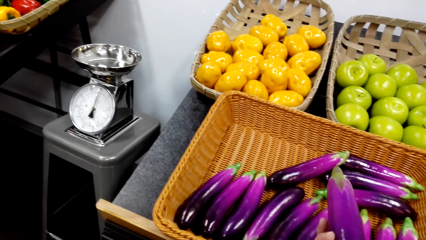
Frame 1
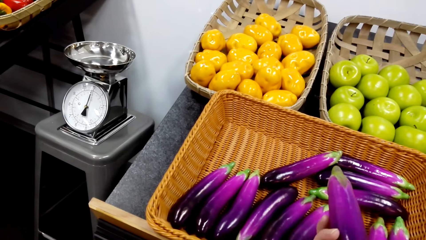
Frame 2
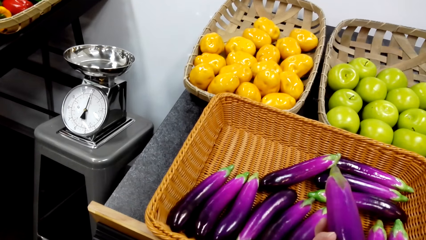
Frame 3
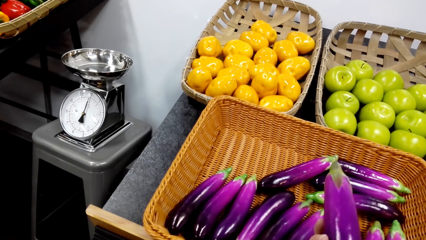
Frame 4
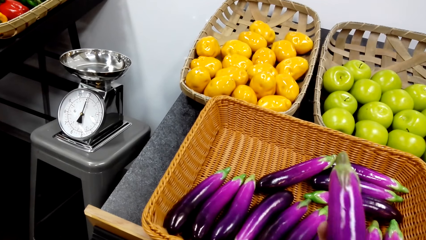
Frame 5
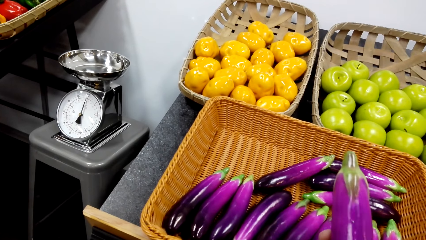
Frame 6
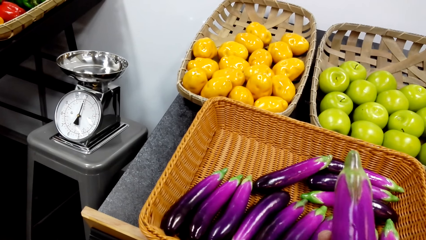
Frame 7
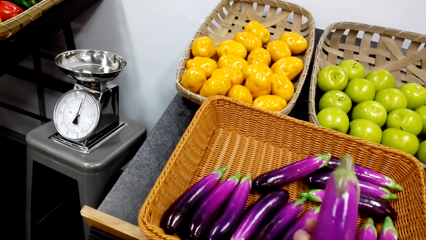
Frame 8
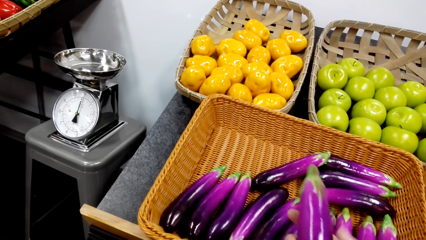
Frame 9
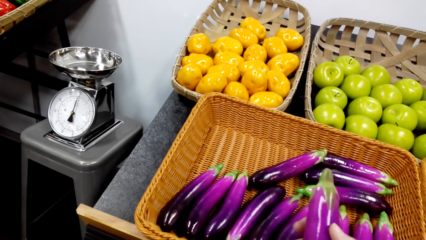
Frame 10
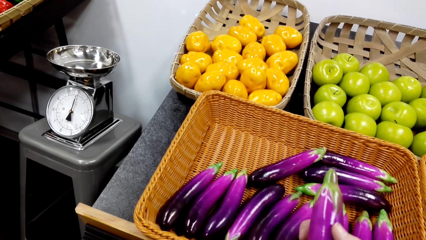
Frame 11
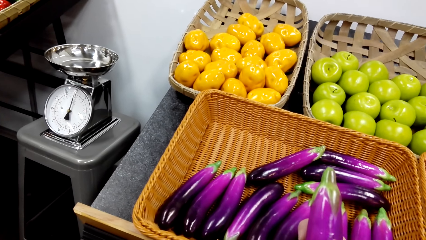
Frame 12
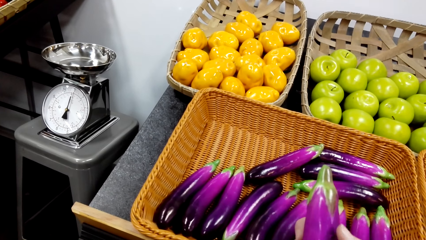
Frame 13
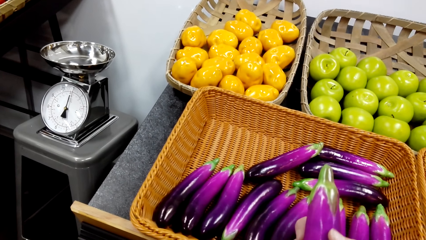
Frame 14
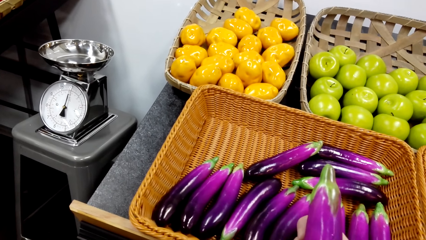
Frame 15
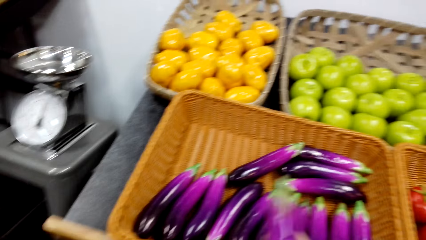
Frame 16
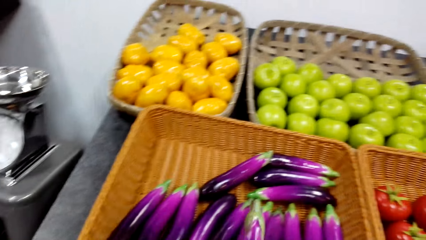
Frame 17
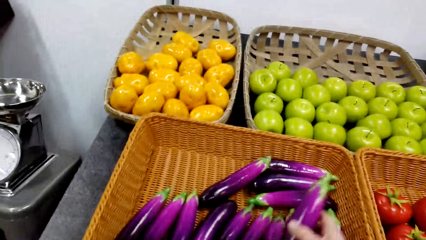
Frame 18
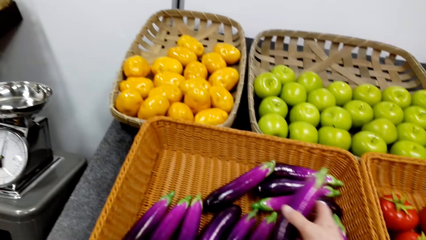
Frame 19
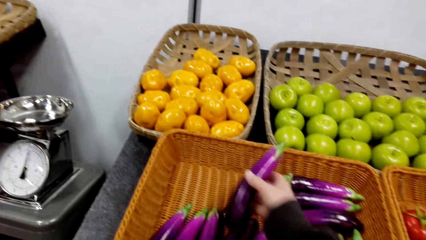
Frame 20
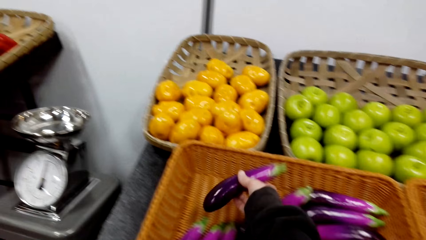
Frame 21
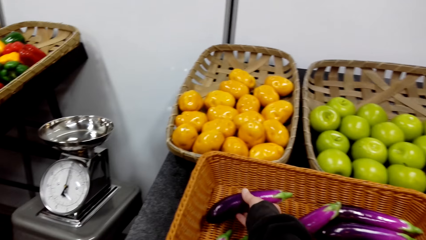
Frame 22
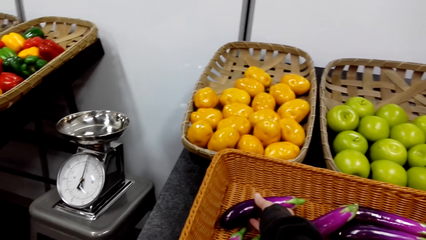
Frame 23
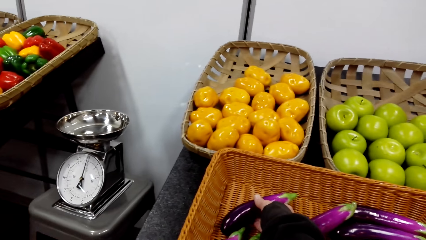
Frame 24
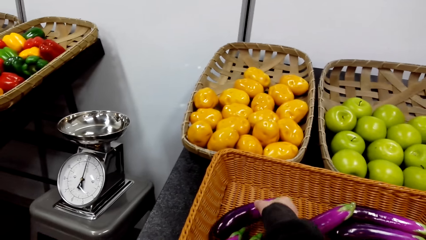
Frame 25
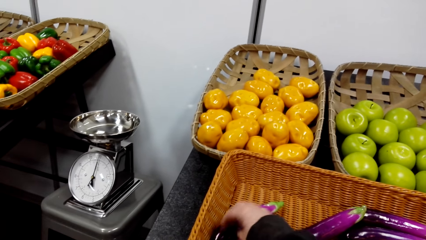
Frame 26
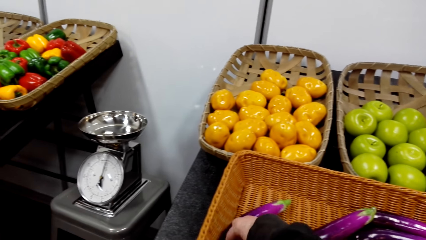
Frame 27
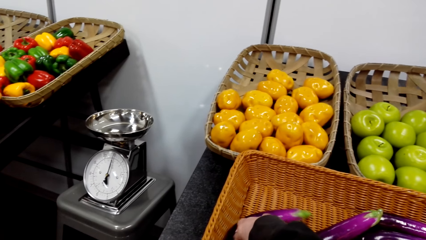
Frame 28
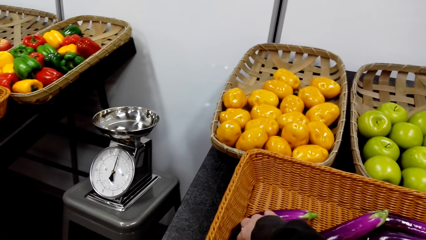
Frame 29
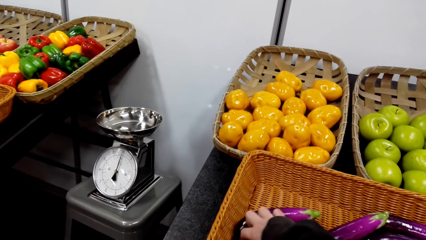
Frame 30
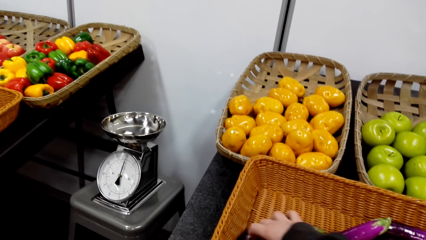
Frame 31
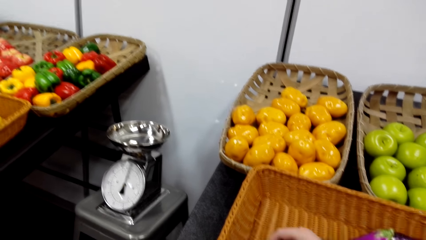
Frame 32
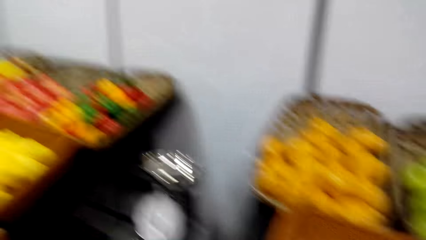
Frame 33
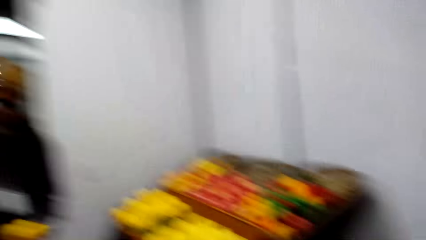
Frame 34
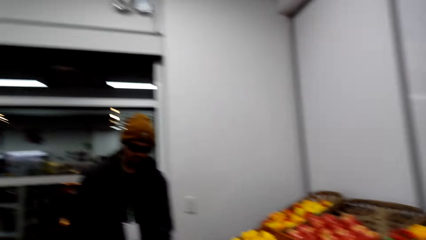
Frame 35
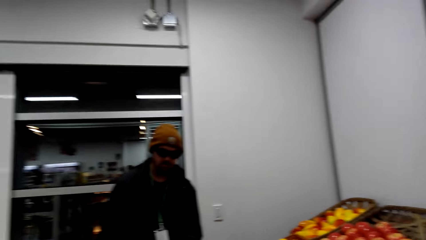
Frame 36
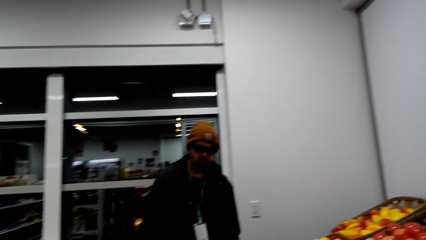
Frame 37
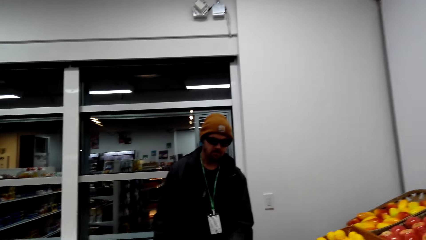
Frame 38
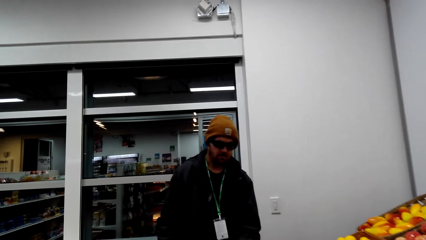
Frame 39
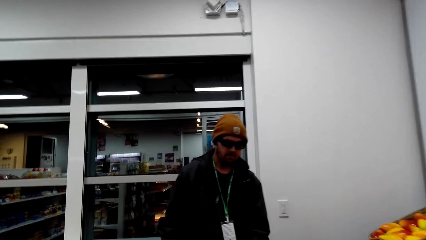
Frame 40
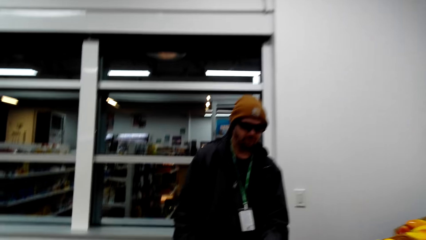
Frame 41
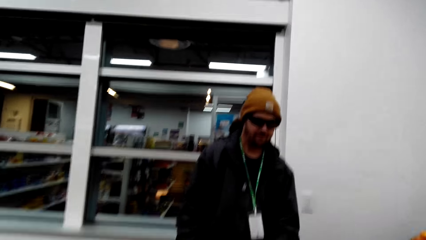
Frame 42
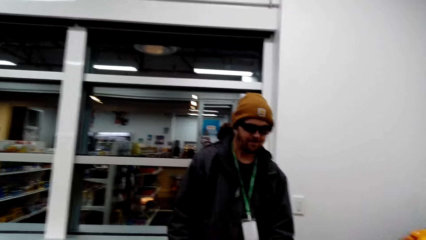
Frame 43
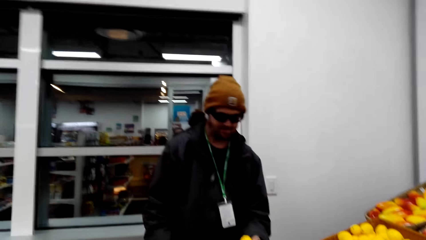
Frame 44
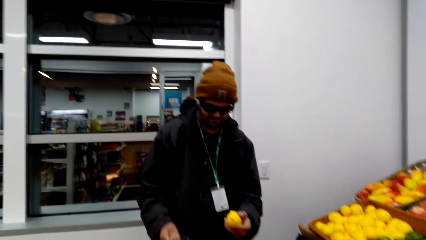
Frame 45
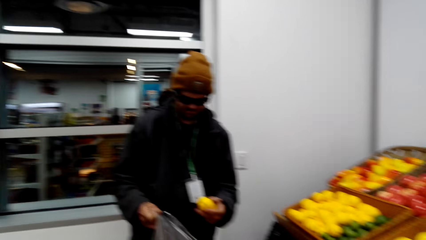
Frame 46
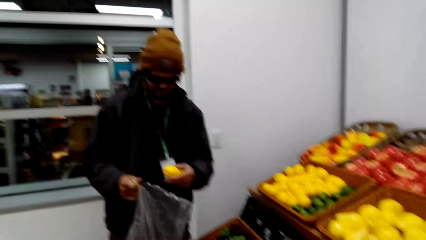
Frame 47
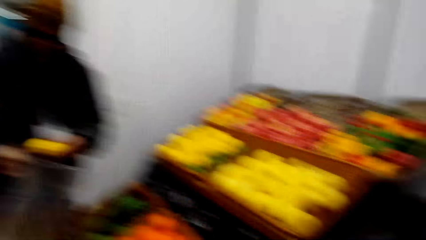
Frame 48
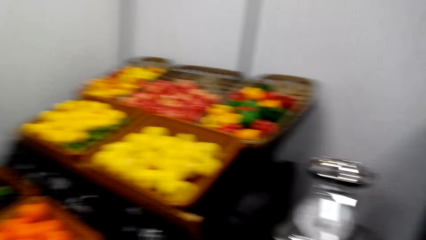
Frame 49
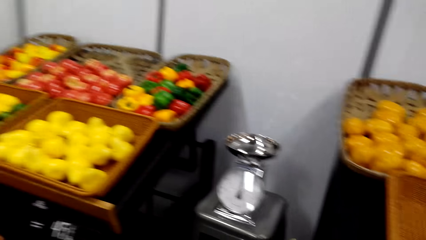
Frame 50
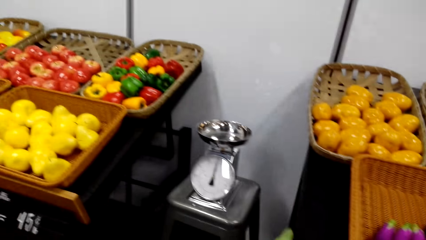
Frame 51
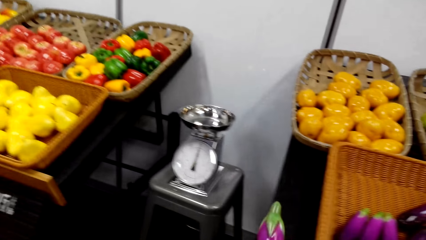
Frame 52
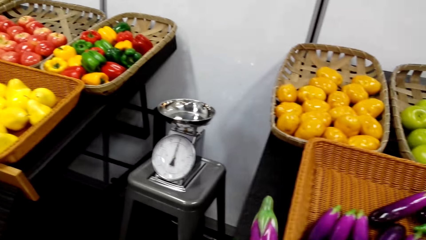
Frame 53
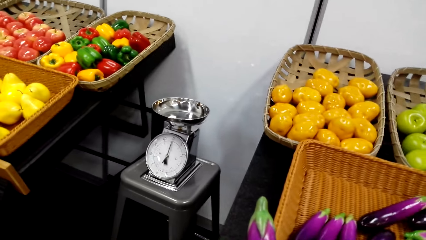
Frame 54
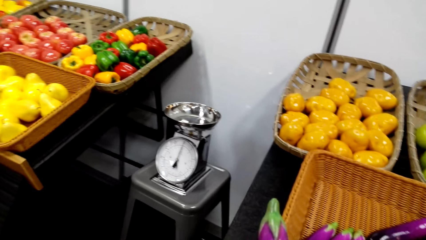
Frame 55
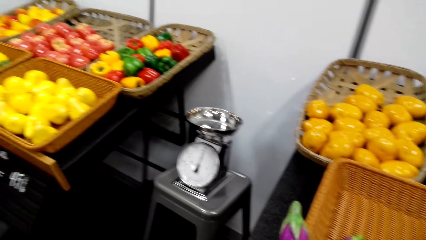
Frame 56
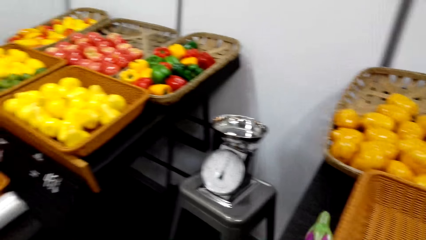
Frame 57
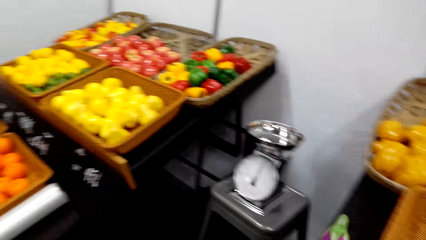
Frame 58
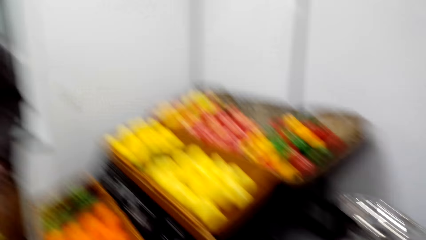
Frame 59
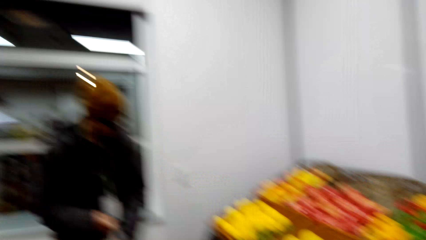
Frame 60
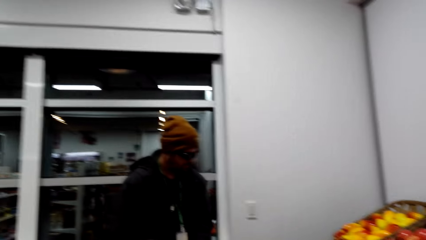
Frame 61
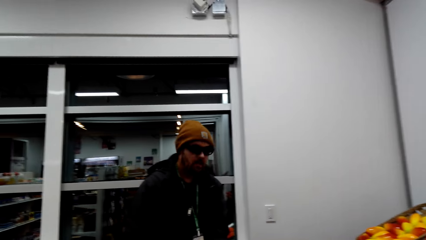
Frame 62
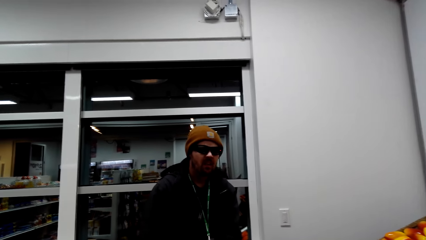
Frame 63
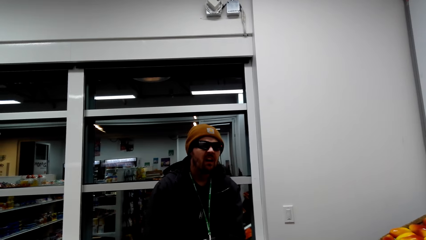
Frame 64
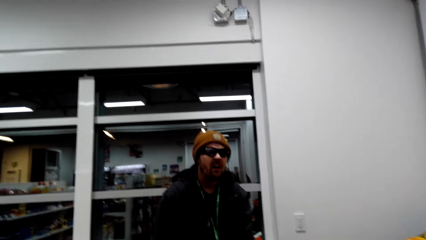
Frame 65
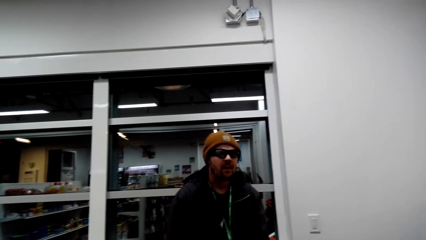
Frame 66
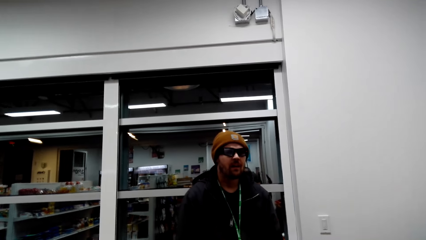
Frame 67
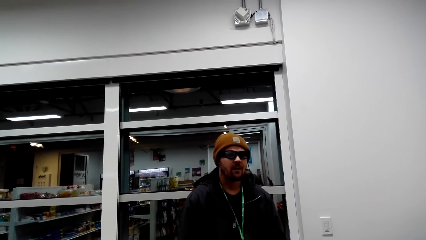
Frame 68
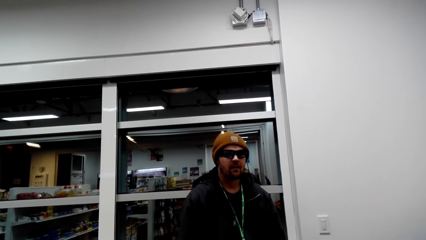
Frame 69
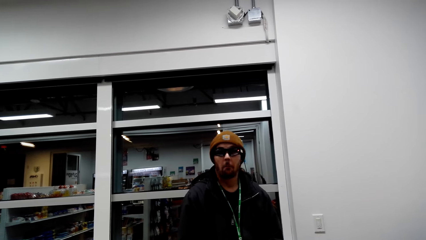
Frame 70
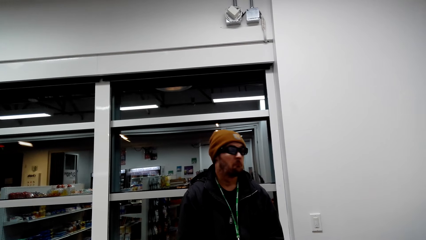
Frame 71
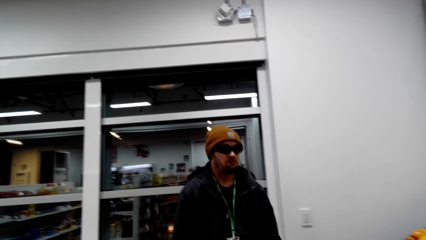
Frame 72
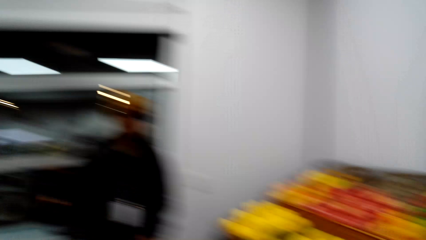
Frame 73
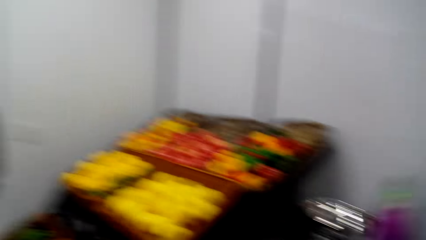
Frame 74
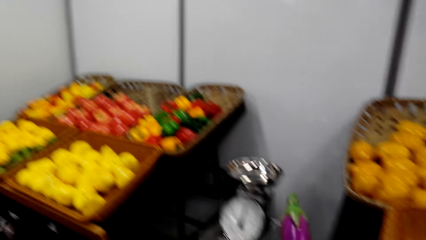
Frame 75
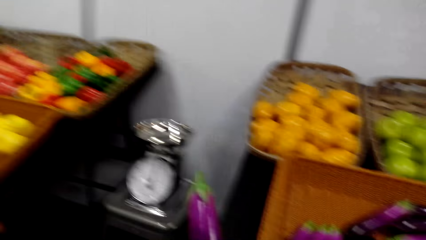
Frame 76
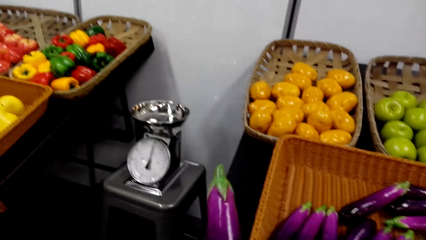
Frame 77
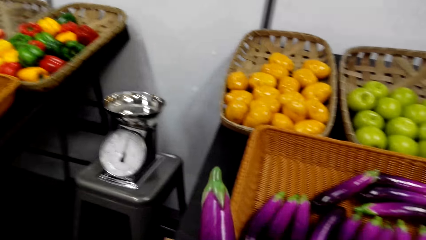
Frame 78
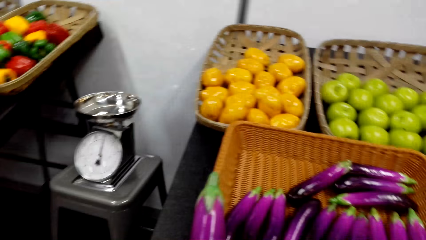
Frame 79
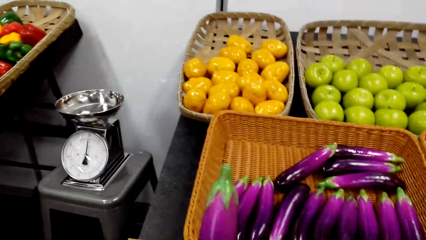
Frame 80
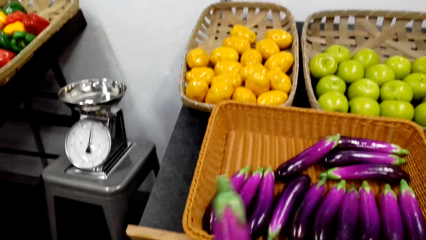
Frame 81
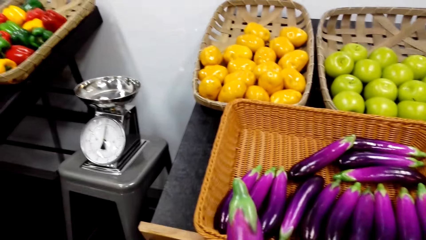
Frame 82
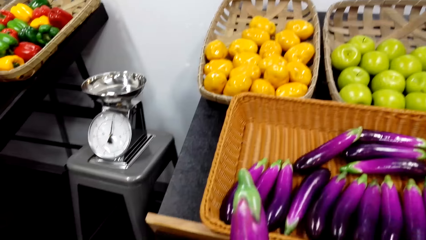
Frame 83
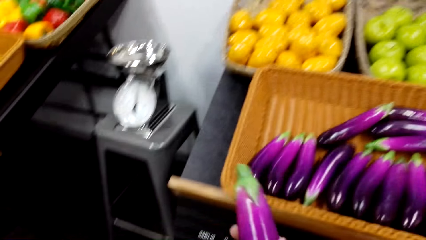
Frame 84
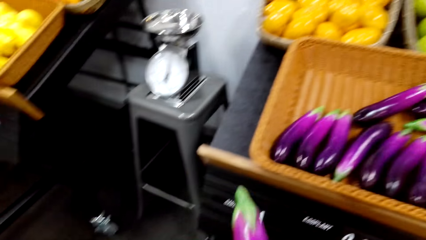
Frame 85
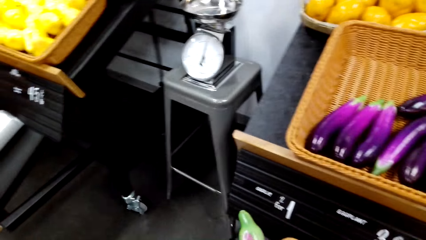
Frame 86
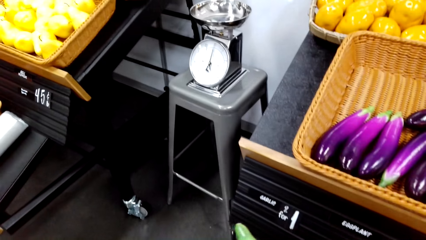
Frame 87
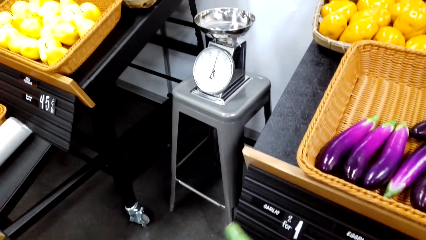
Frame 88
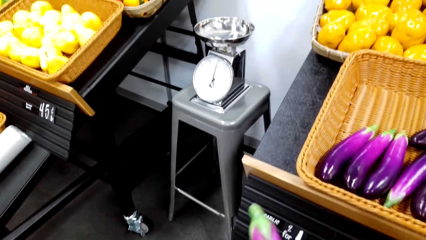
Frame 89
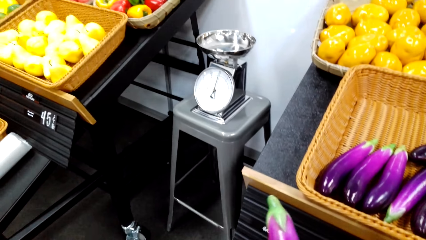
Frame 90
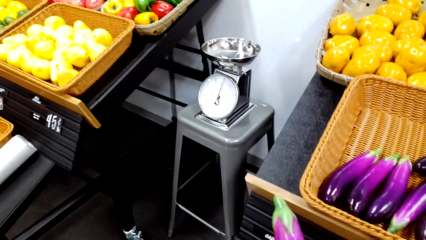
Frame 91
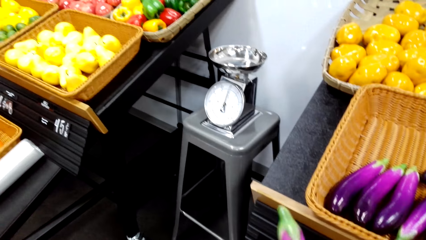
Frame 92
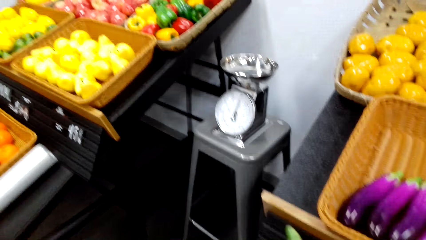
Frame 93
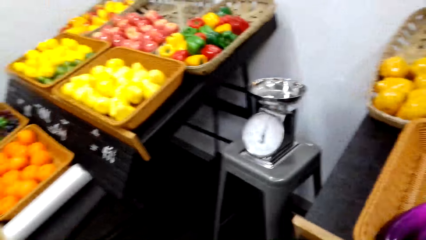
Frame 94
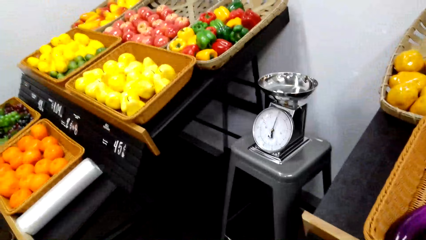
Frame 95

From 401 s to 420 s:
The camera wearer stares at the cucumber. They put the cucumber in the basket. They talk to a man. They talk to the man again. They stare at the cucumber.
